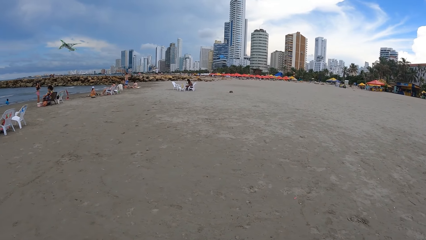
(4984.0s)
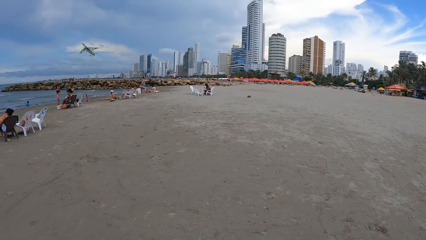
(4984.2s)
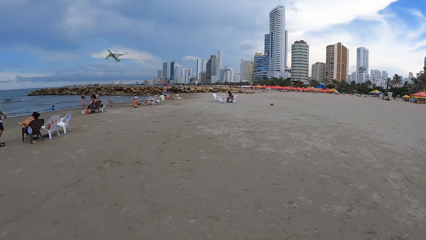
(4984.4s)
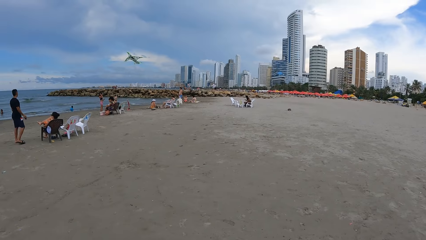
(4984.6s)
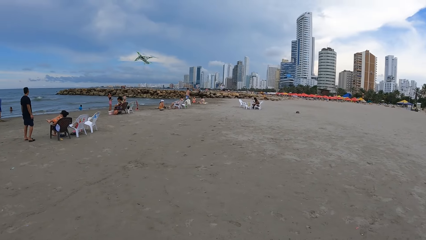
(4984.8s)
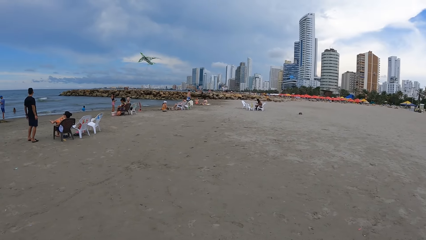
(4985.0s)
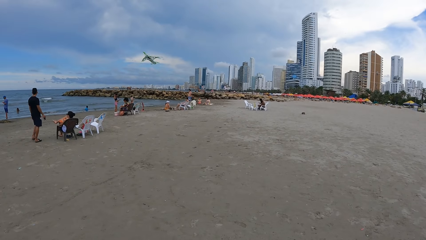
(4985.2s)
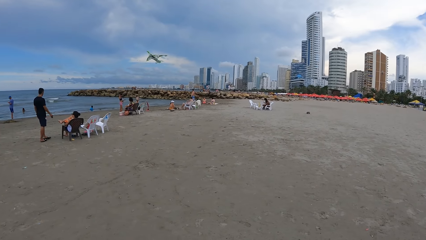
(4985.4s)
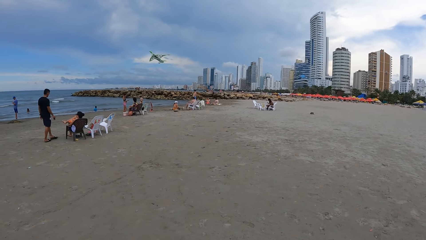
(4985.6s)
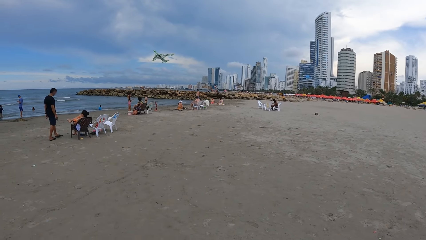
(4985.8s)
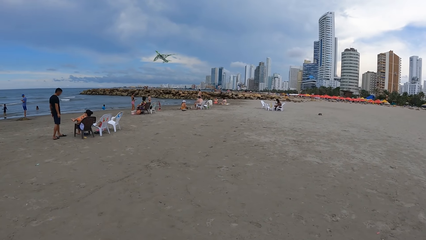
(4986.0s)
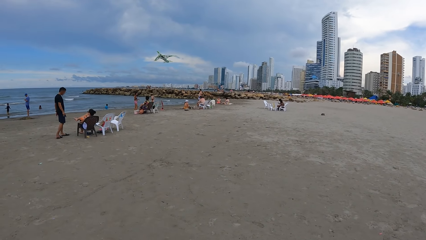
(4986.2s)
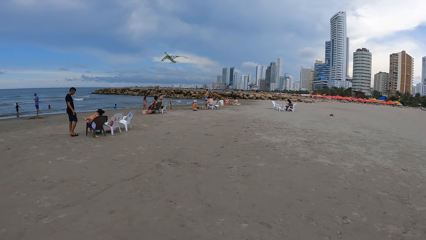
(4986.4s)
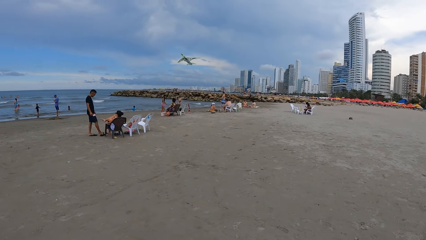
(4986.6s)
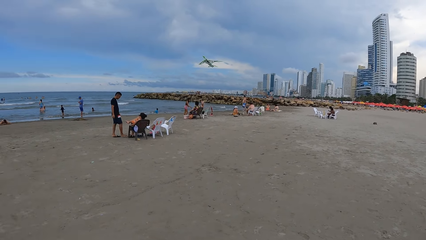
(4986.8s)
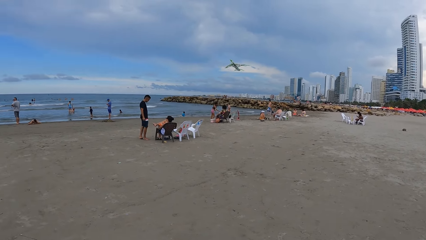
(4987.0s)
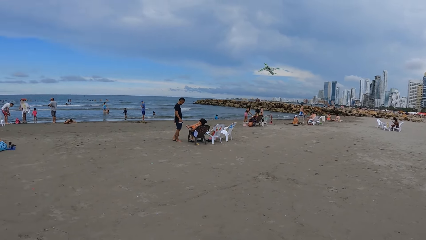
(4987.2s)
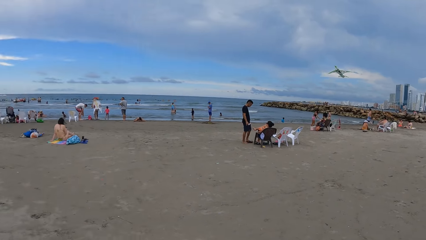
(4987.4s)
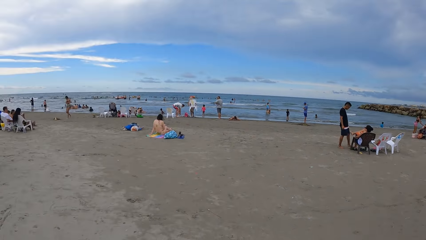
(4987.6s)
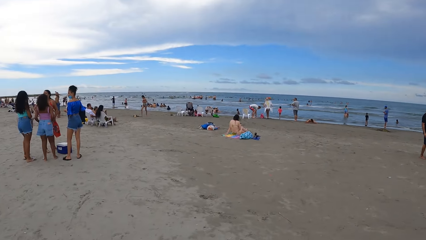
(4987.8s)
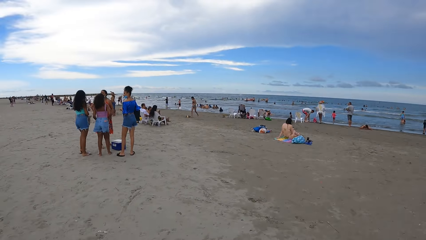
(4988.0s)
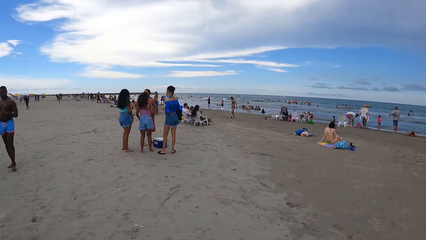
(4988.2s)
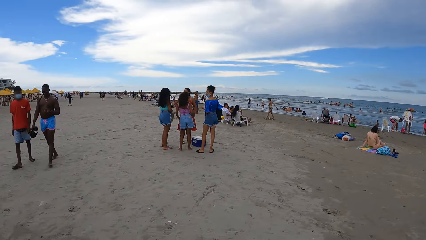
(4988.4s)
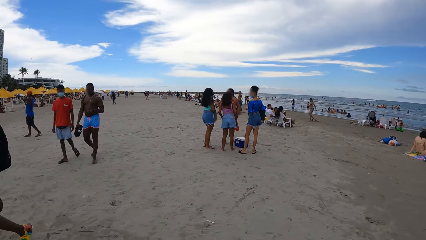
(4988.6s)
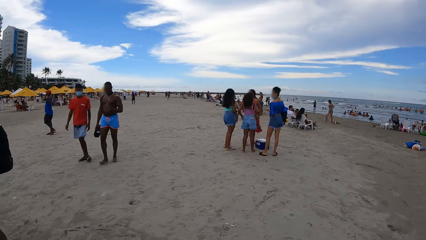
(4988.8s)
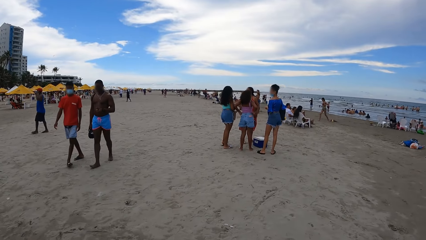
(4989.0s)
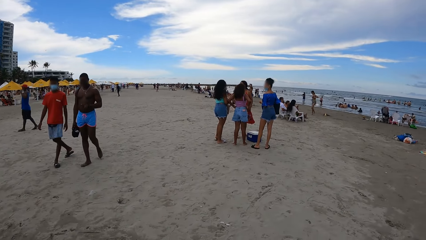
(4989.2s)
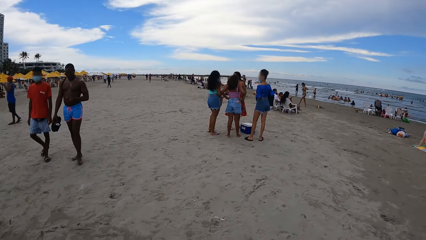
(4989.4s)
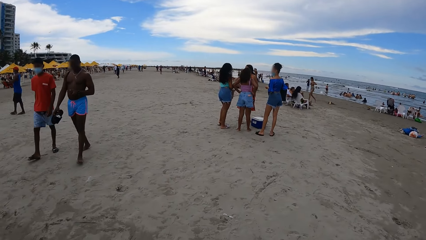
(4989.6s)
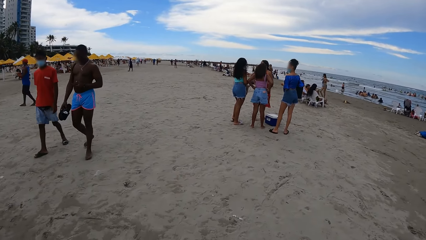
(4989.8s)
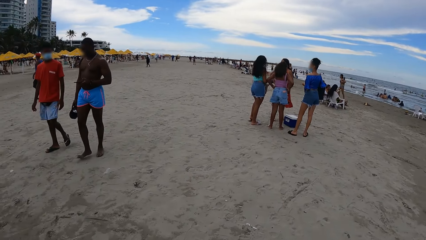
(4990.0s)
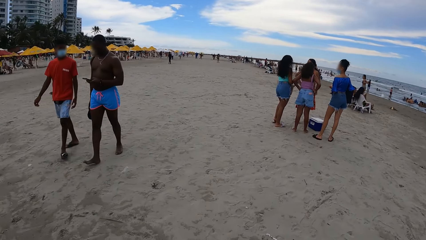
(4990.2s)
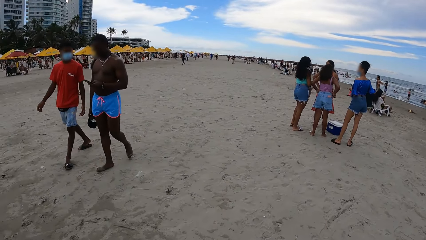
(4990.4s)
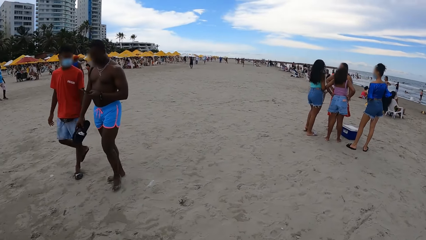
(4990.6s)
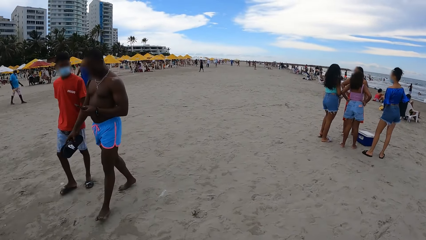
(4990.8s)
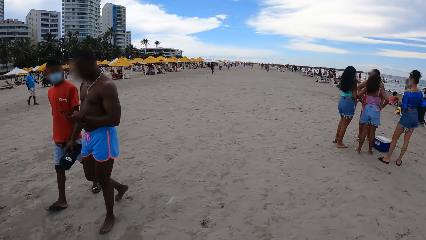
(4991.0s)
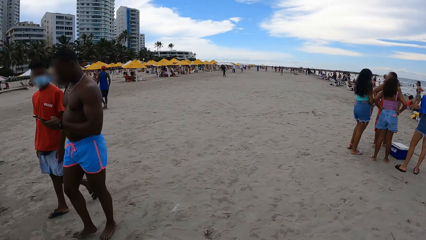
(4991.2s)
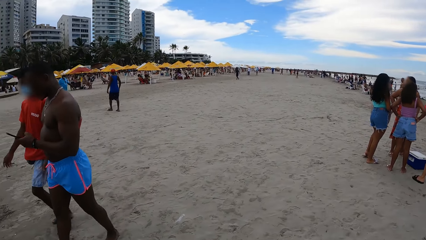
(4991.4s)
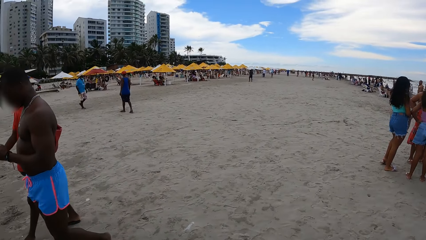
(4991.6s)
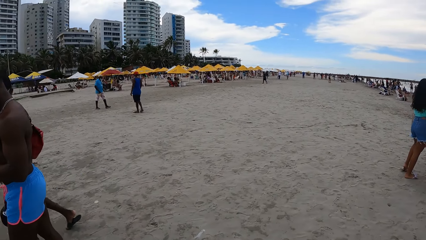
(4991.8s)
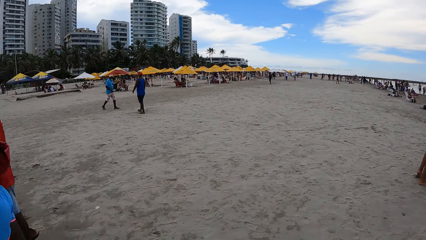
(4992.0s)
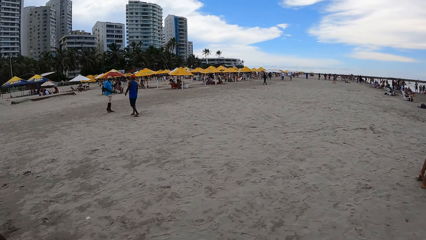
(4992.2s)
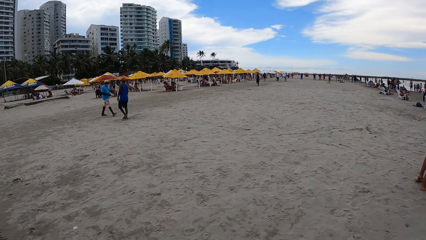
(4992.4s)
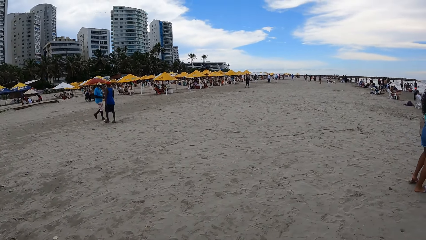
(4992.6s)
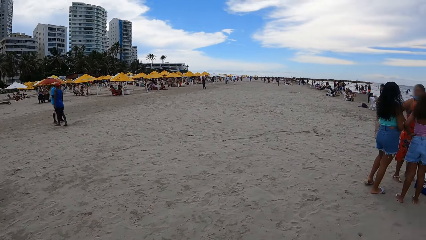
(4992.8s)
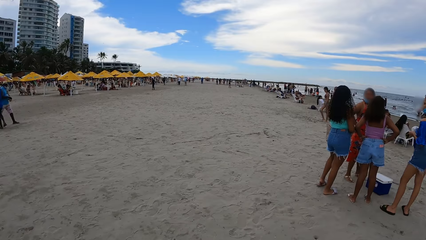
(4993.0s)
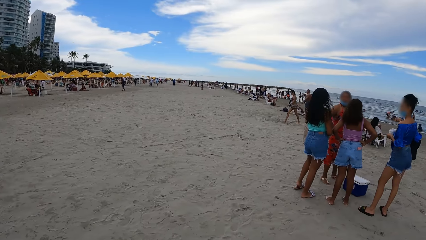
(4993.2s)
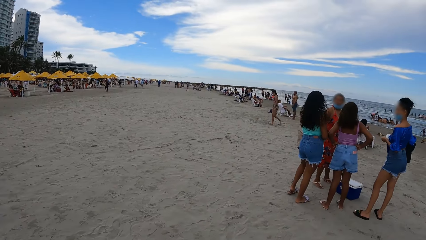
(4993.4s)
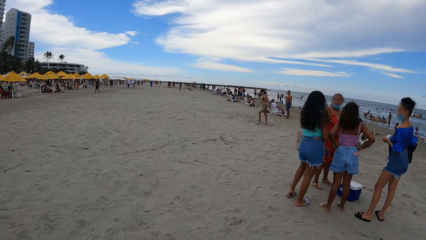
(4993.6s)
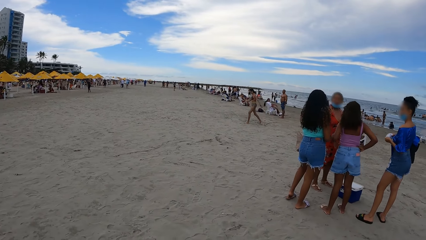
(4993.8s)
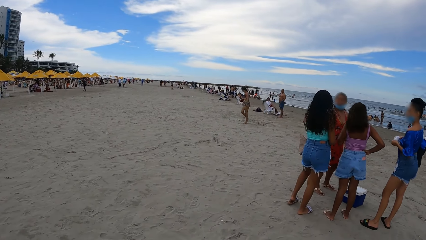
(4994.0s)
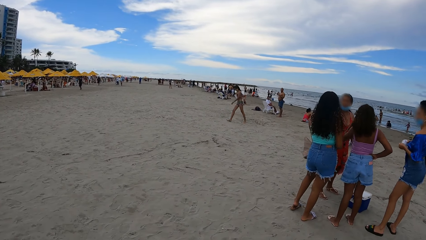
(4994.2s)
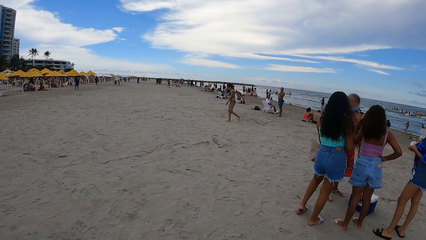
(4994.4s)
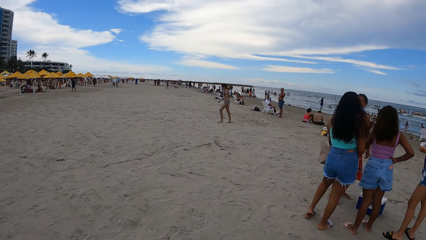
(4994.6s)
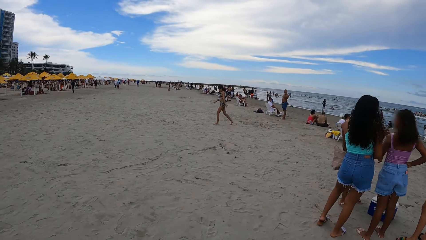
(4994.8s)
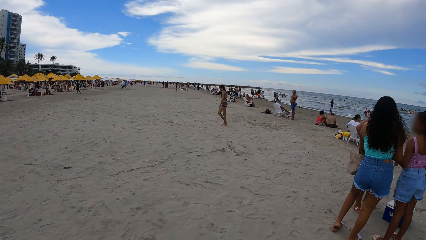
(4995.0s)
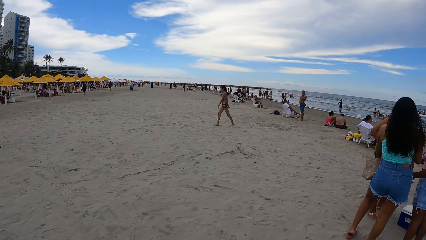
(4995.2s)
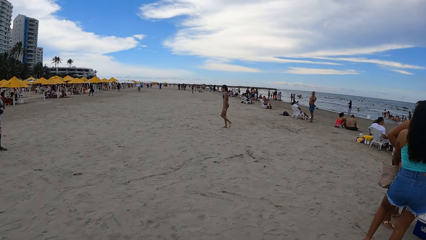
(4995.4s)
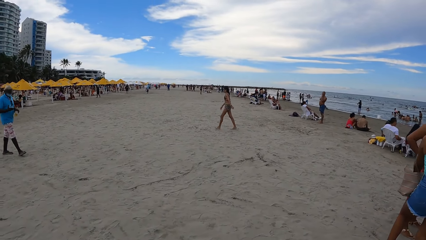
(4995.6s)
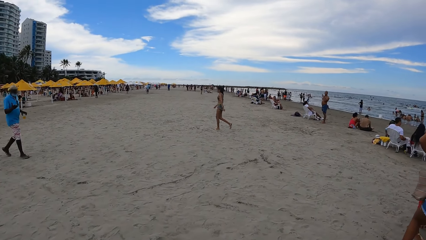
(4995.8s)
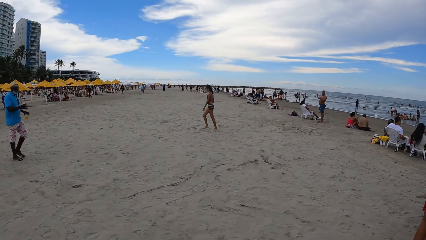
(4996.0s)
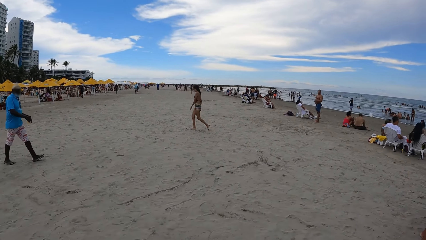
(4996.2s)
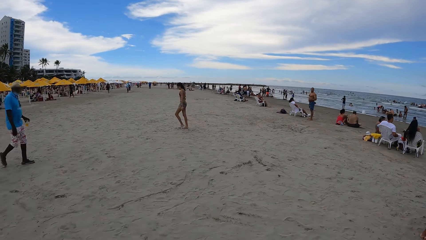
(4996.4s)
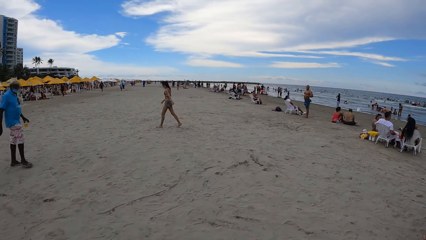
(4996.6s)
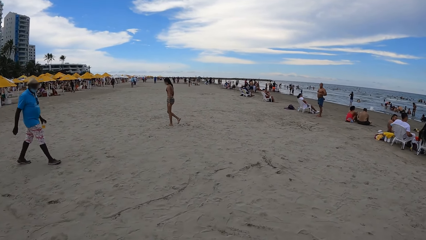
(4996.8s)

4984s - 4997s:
The camera wearer walks on the beach.

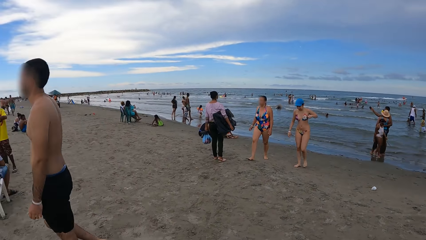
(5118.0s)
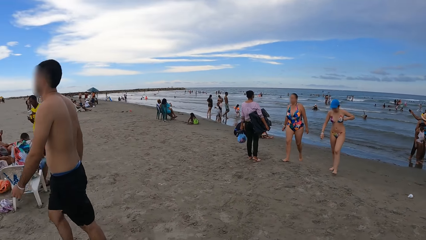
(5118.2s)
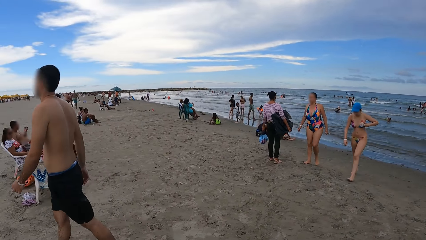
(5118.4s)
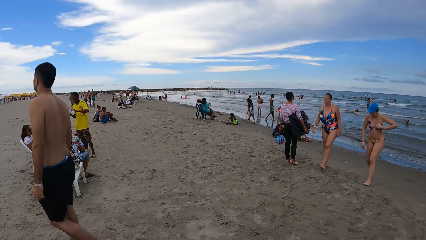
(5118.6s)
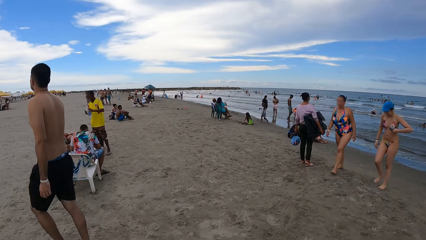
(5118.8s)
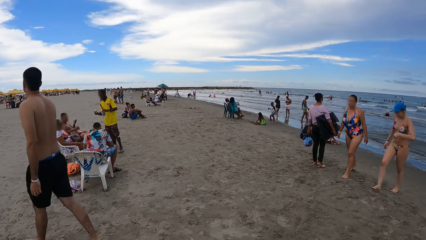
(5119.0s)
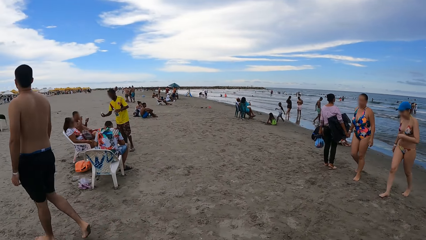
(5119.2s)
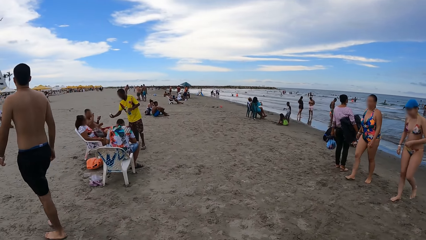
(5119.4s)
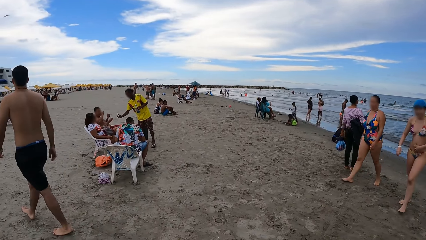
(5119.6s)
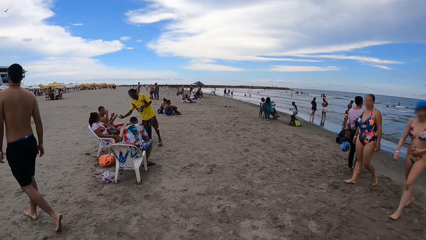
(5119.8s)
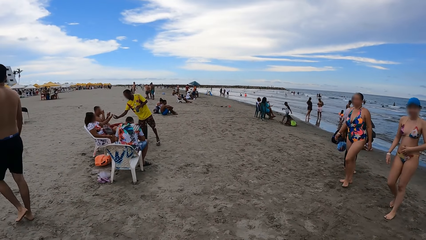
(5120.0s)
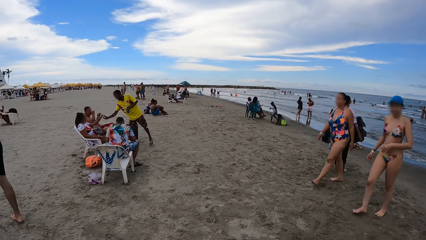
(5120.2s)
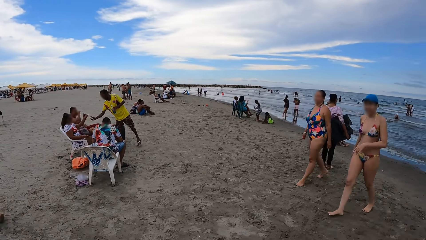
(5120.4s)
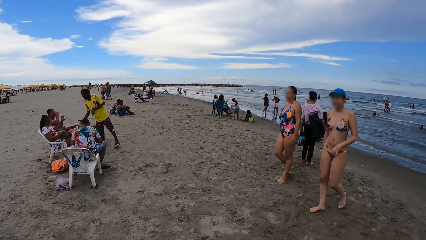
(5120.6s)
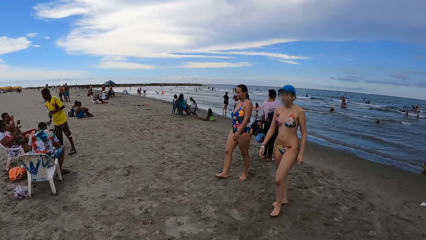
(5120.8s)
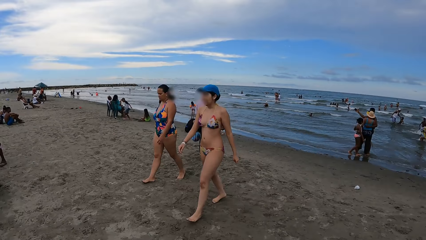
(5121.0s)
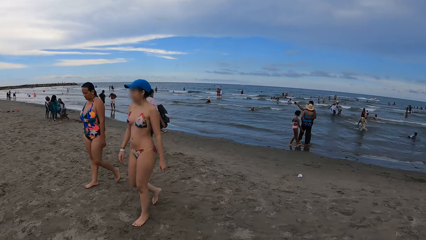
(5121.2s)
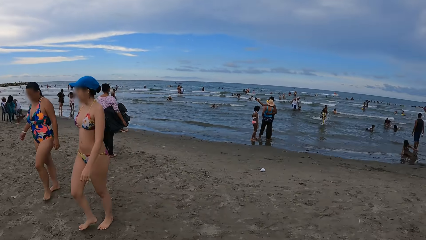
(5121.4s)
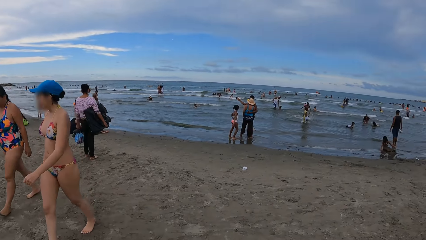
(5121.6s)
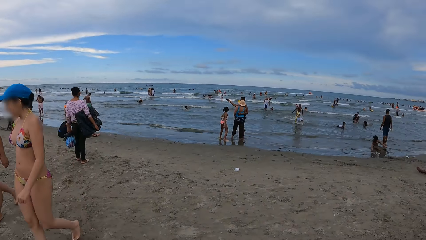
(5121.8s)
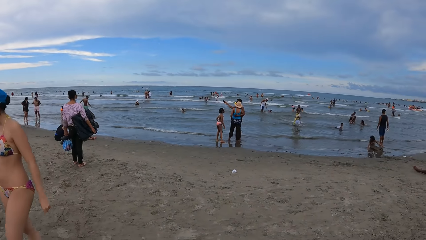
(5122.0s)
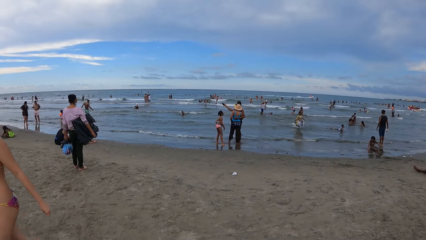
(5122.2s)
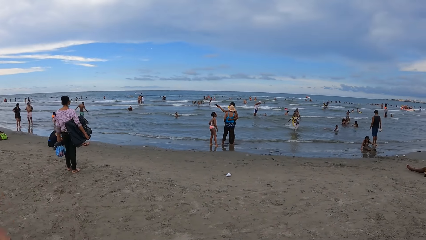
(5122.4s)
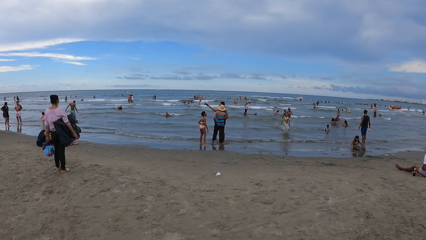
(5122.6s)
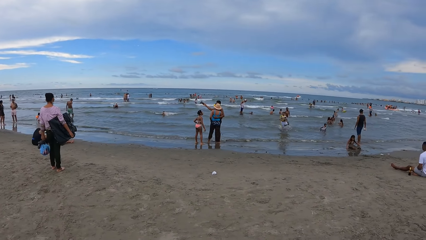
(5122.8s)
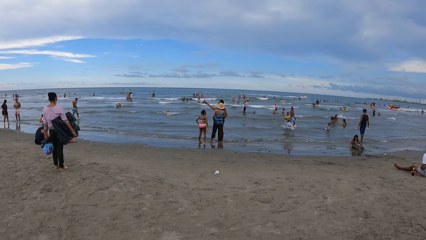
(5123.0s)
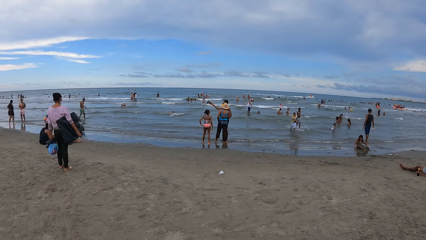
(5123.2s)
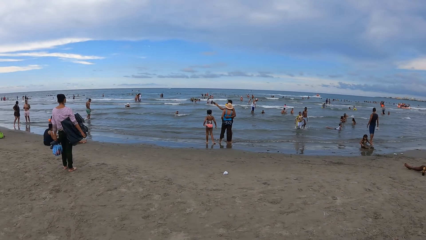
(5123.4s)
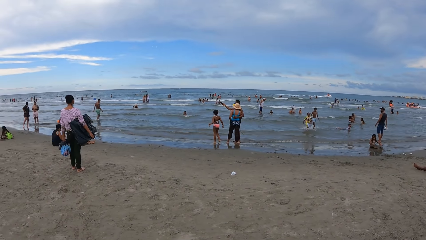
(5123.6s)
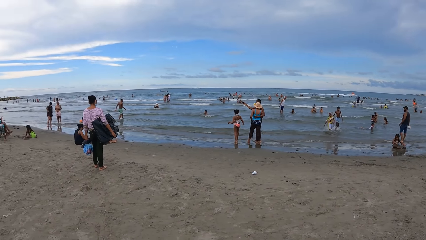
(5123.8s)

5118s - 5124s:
The camera wearer looks around.
